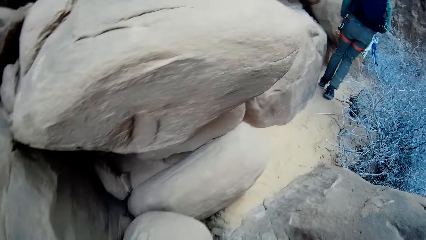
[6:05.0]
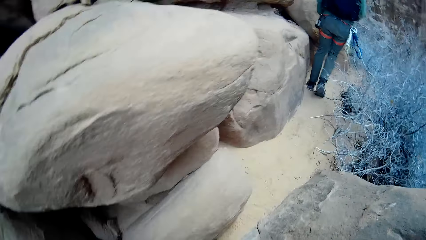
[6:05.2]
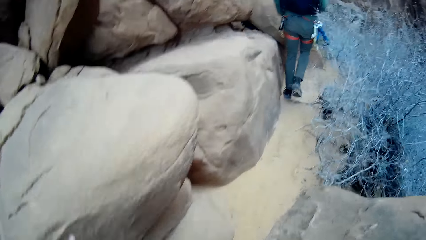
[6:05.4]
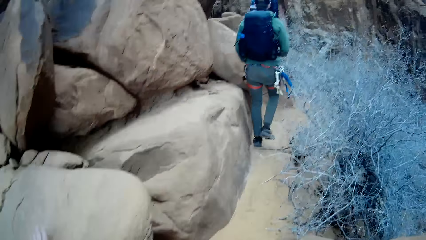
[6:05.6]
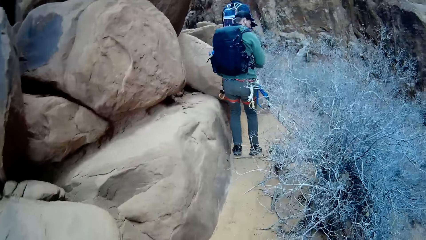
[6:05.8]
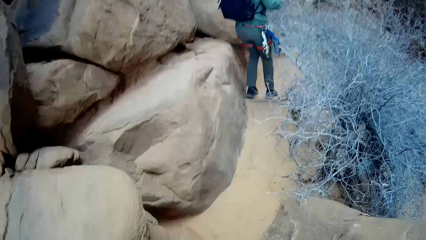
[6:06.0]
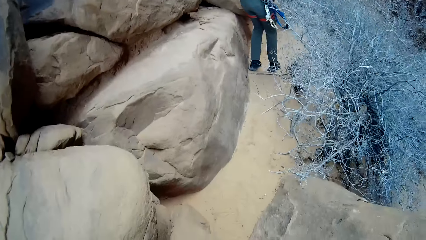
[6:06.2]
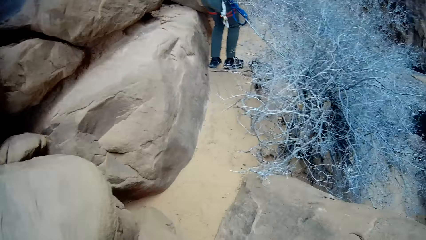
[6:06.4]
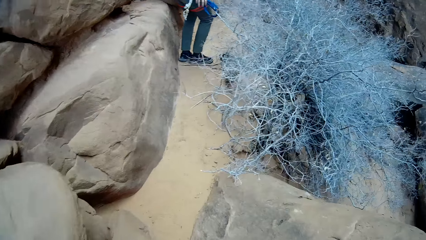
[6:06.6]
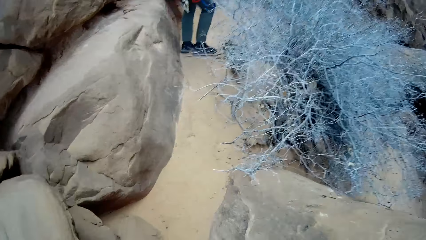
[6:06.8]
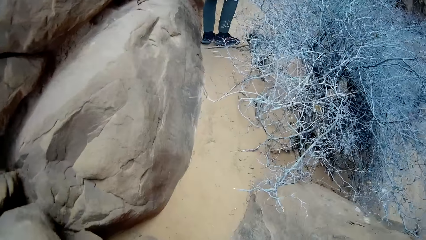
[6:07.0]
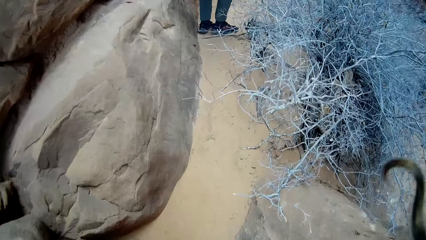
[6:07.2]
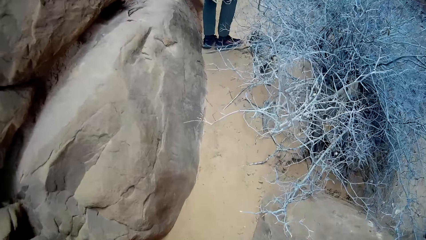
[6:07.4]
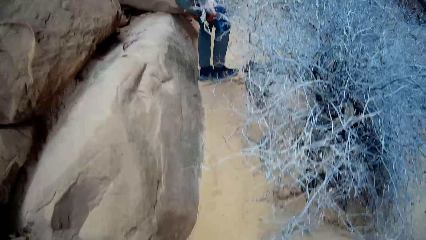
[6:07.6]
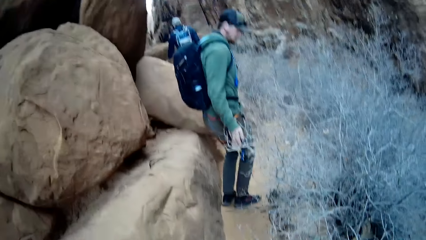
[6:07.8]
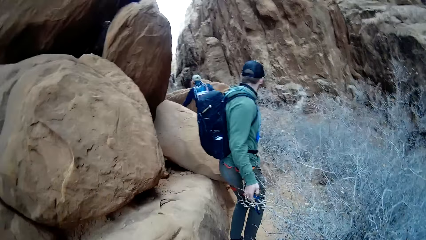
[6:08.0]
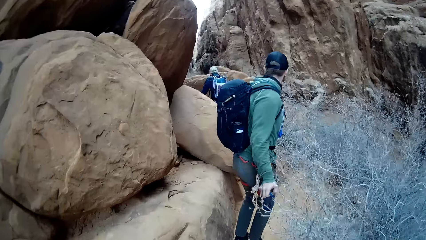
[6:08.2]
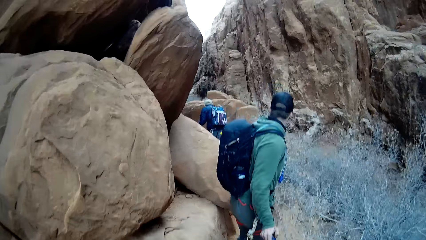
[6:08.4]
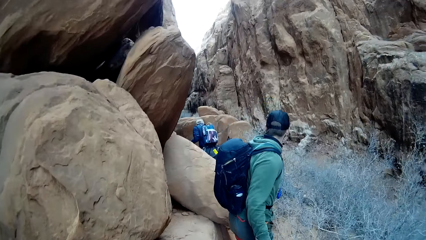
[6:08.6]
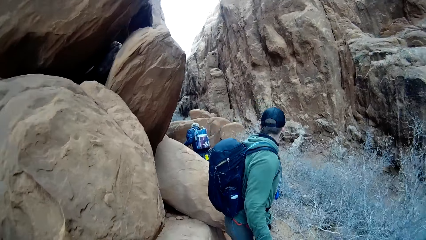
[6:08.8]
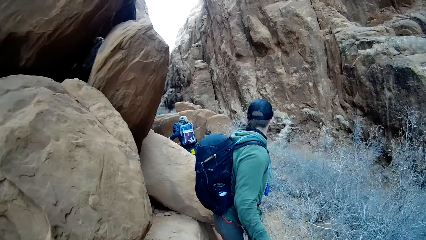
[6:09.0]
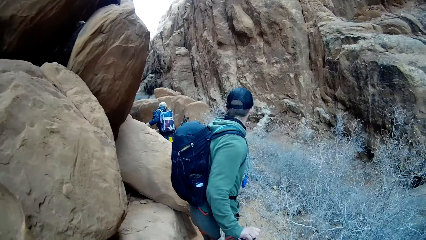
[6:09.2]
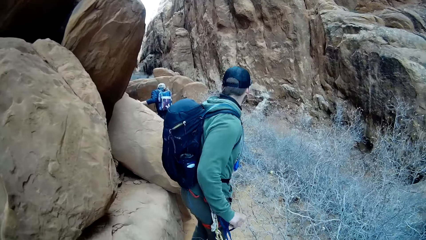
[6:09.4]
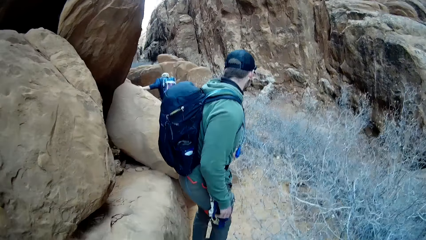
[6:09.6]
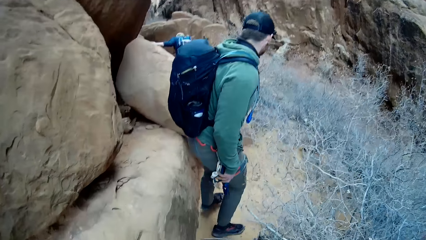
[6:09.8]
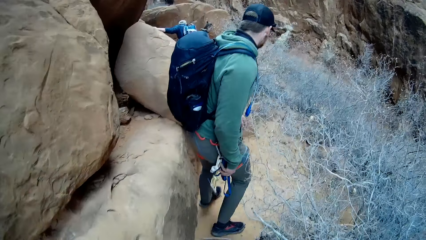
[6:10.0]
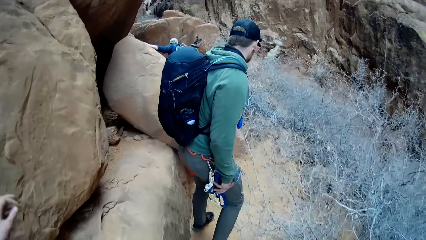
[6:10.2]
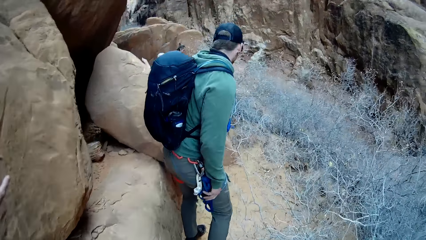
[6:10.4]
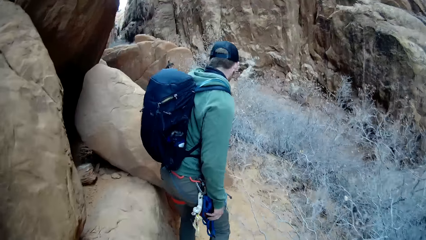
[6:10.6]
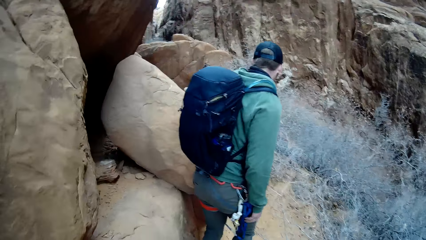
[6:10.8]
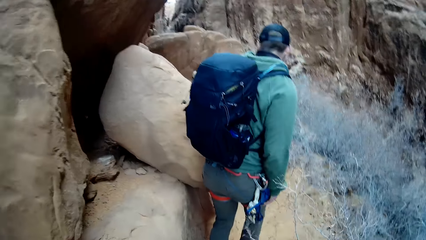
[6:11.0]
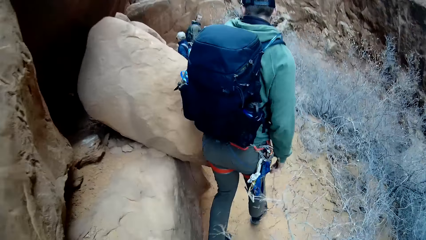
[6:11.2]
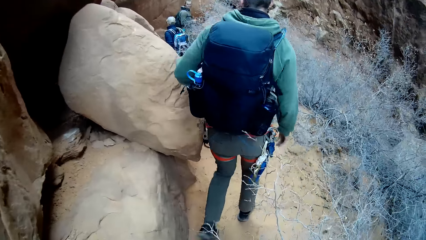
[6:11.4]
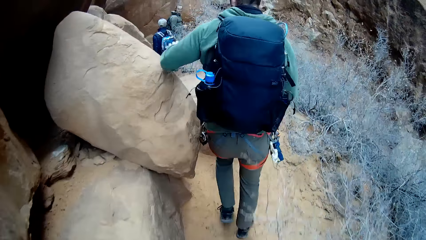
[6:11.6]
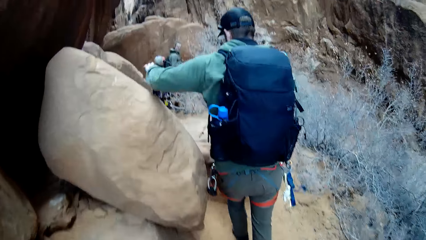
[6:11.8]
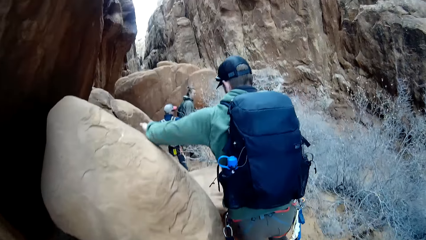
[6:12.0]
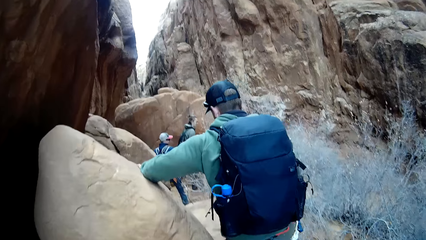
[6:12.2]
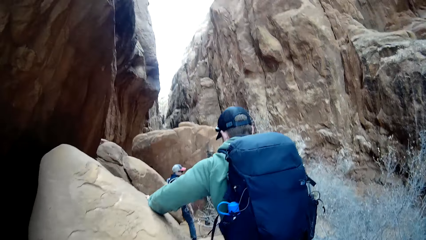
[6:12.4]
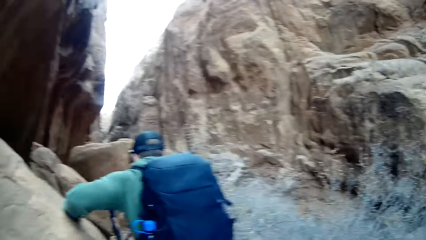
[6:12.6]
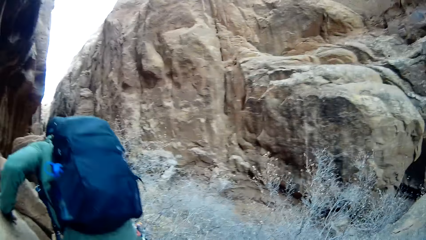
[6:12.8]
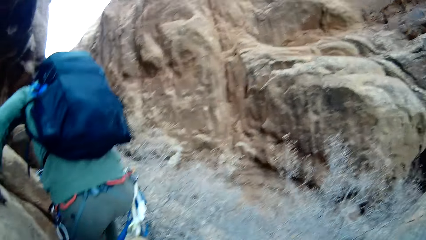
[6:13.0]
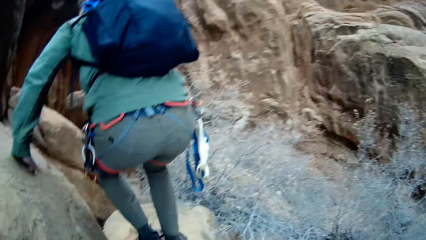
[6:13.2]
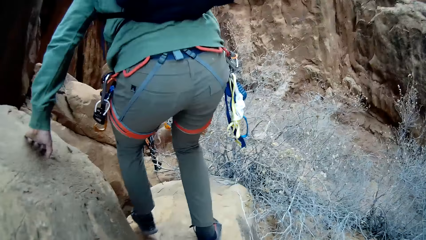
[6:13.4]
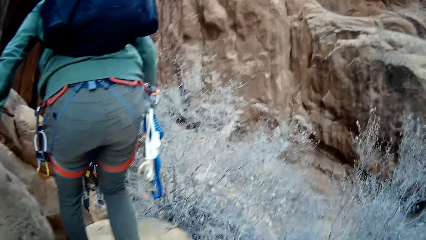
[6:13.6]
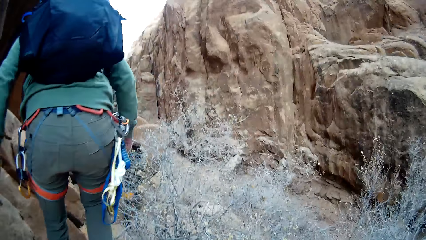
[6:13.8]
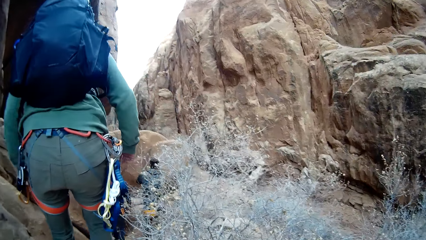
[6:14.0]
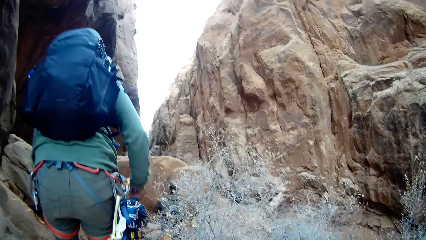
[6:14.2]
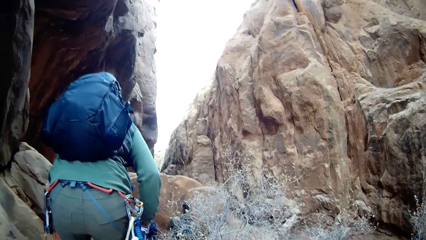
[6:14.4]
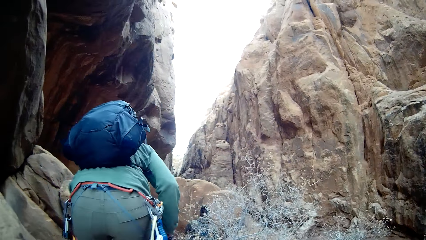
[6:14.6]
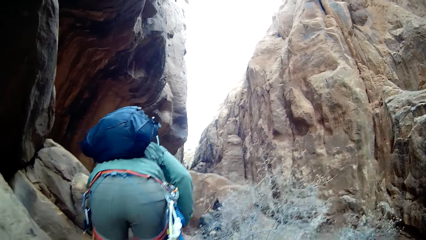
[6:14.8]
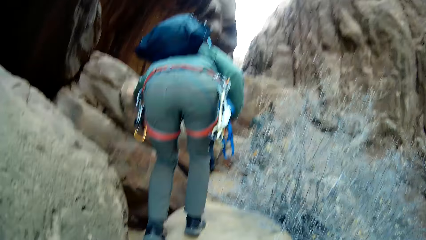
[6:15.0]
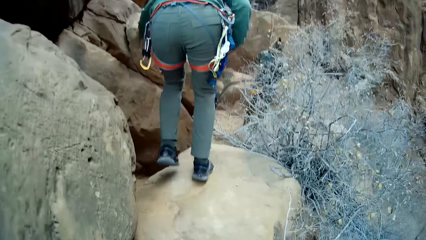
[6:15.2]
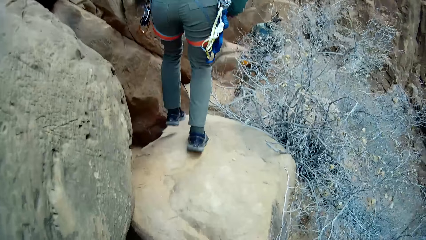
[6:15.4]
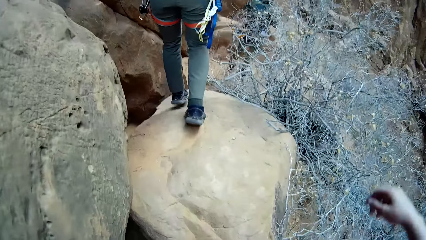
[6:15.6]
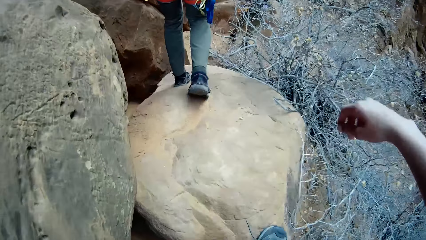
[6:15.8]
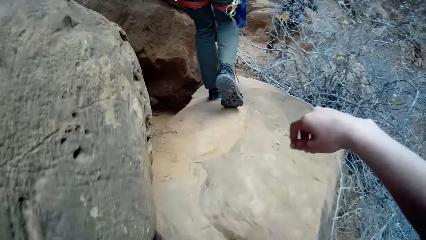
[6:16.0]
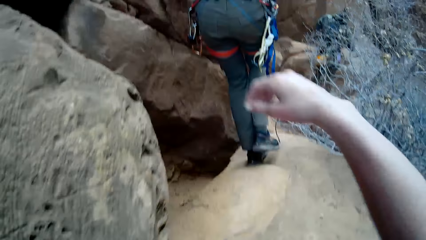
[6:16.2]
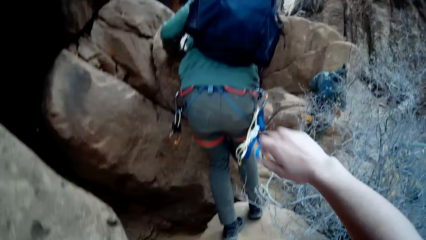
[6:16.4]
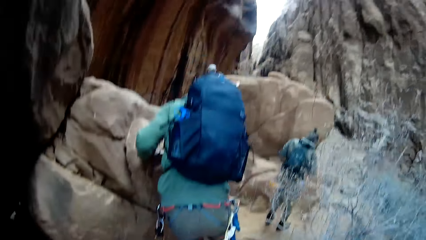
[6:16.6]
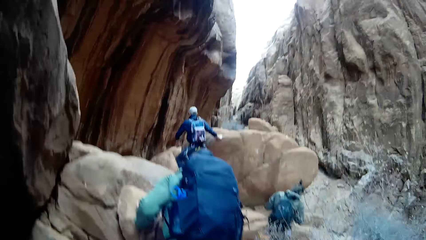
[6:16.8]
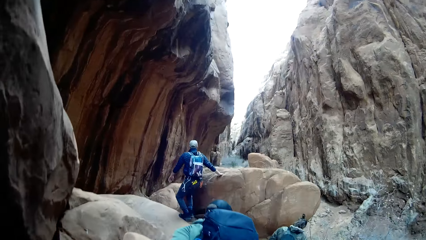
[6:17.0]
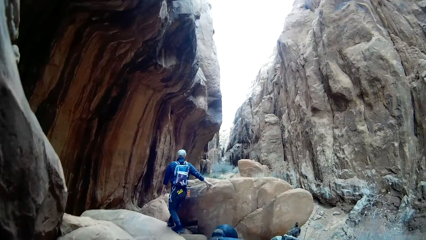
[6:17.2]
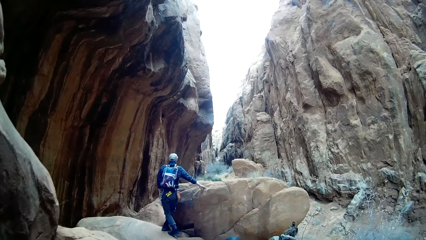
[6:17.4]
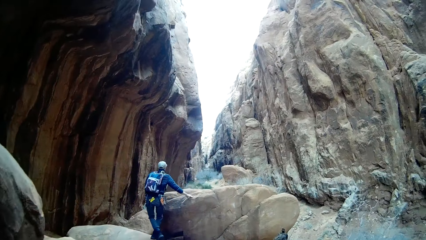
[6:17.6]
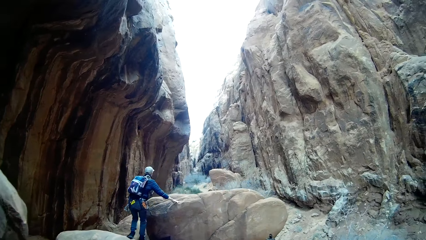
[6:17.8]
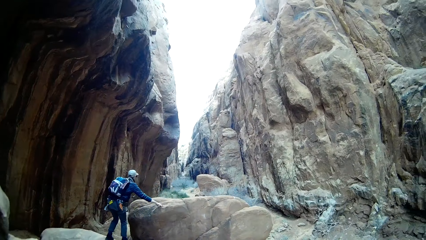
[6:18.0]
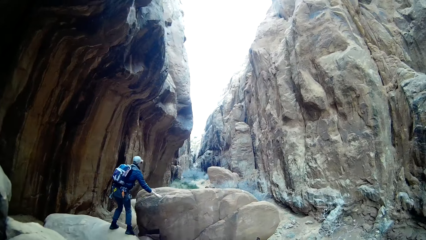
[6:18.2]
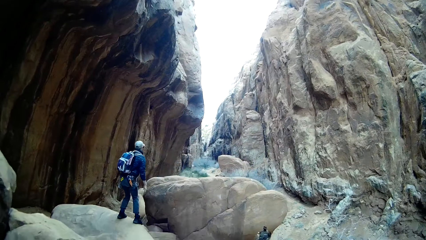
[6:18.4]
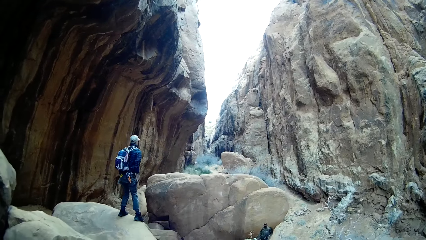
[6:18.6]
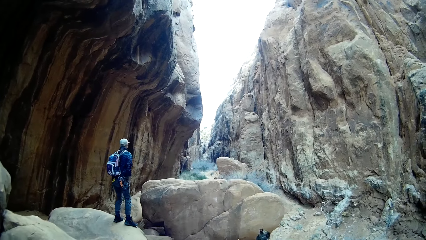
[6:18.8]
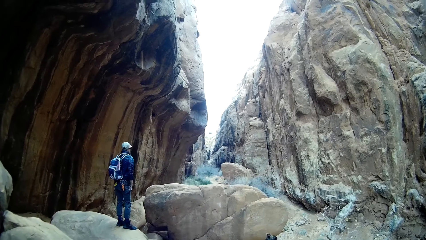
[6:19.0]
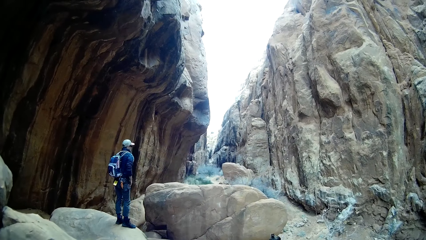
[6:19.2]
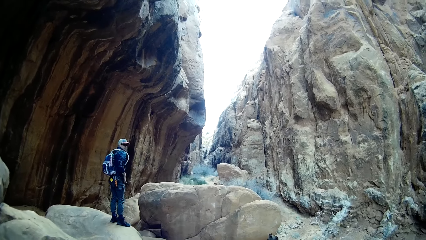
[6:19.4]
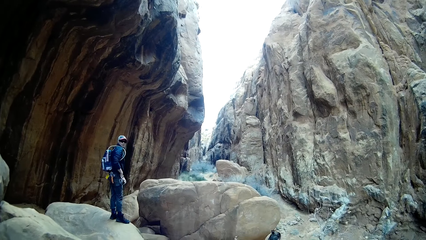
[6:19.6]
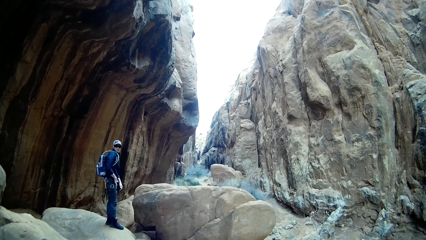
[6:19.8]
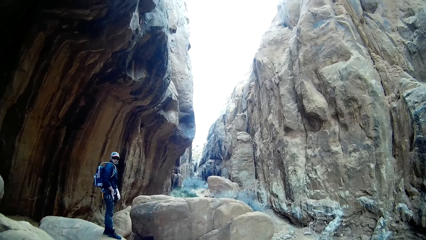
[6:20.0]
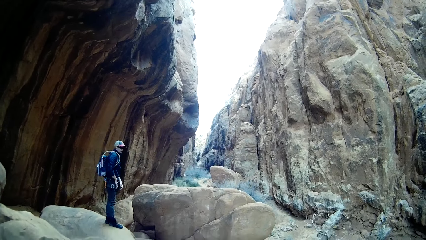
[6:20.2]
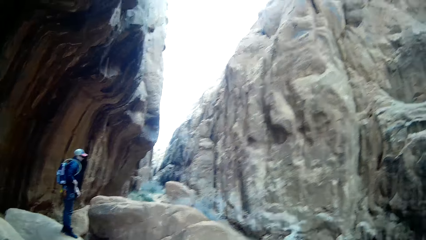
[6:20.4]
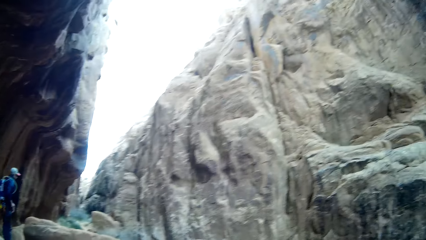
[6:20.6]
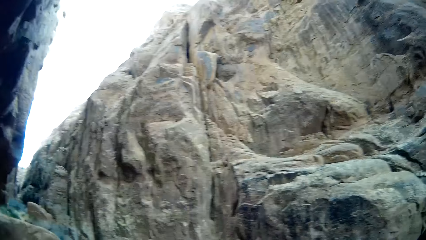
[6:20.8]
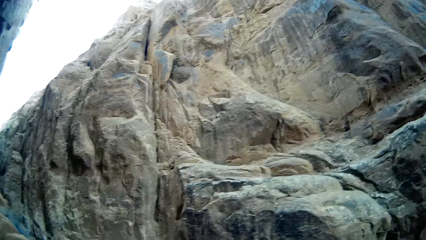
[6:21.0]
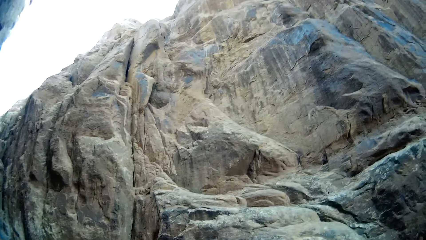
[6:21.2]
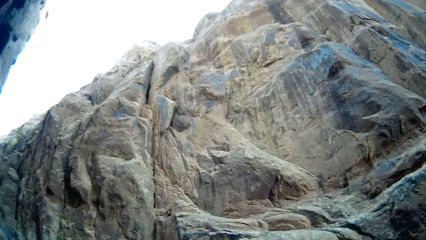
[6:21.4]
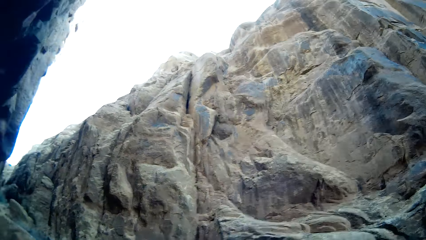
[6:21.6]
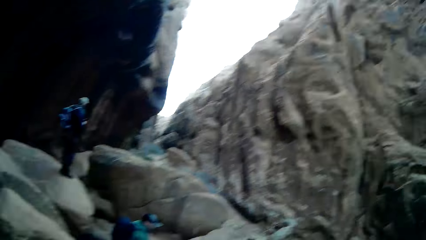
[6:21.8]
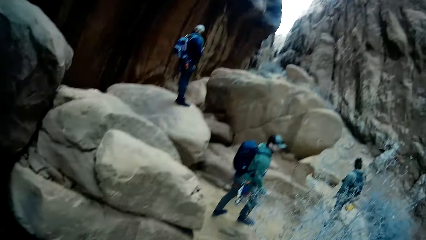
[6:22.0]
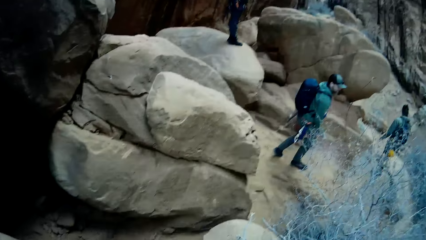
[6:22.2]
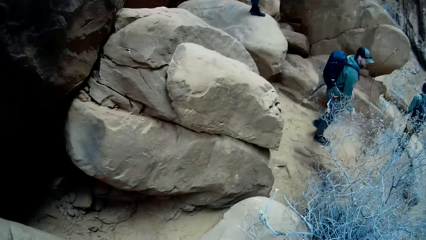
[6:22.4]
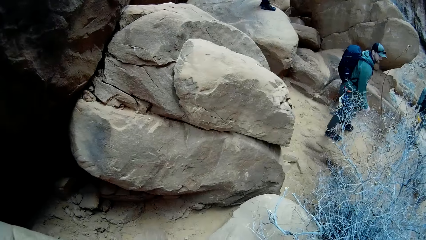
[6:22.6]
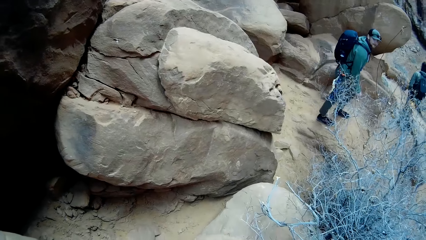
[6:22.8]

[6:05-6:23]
The camera wearer touches another rock with the left hand. A man touches grasses with the right hand. The camera wearer stares at another man. Another man stands on a rock. Another man searches his pocket with the right hand. The camera wearer looks around.
